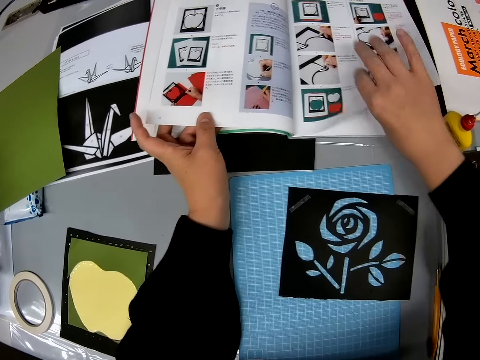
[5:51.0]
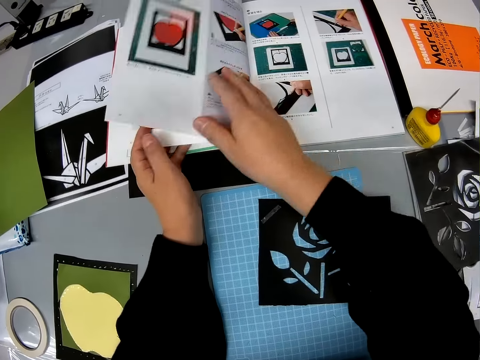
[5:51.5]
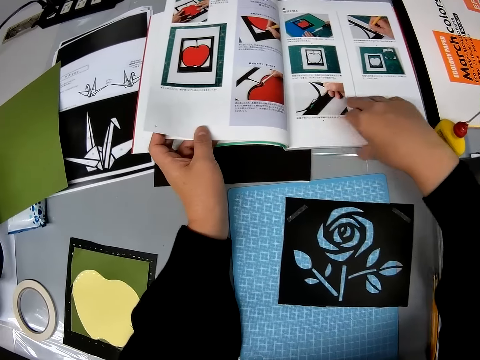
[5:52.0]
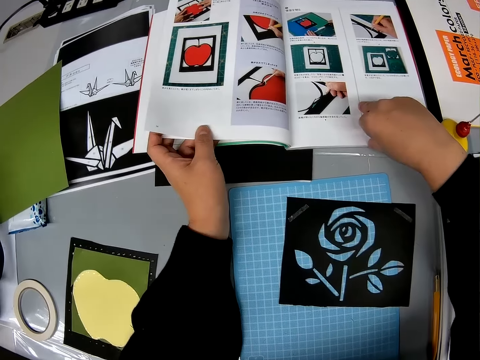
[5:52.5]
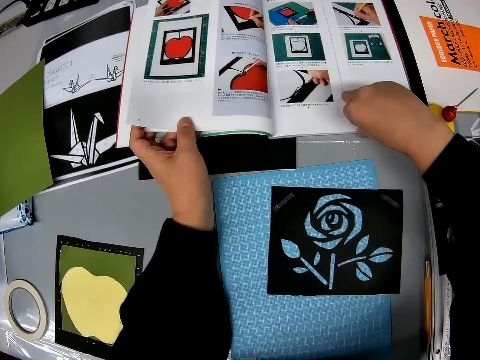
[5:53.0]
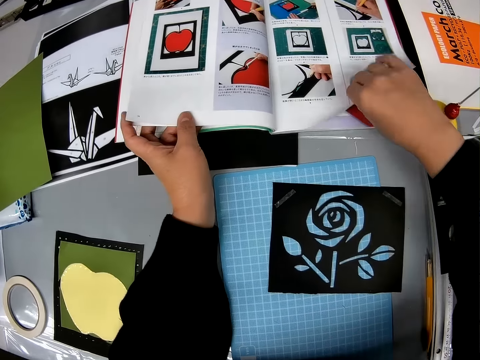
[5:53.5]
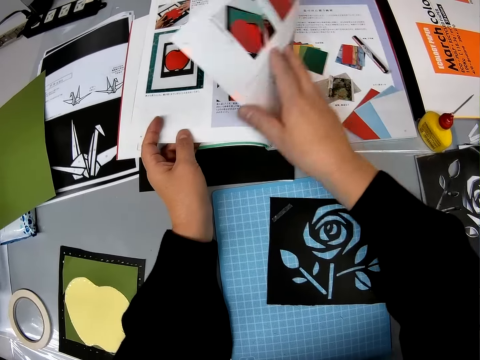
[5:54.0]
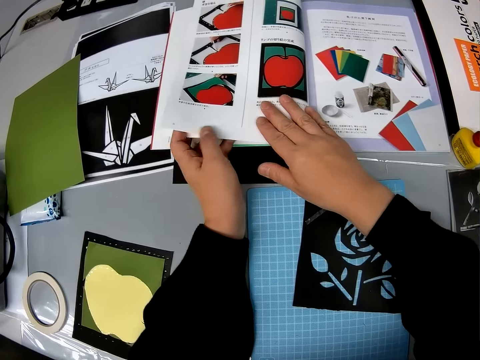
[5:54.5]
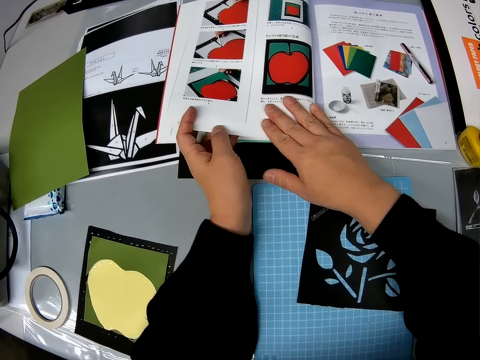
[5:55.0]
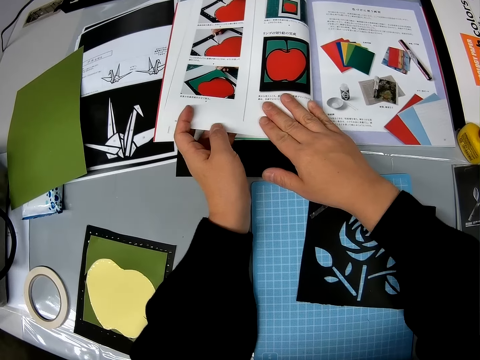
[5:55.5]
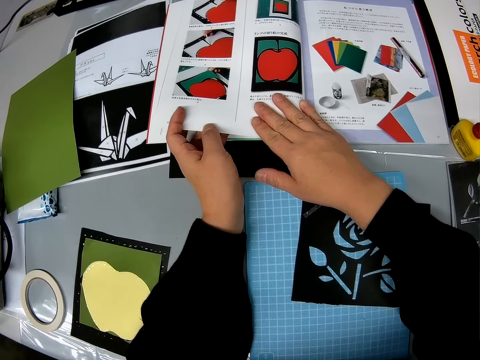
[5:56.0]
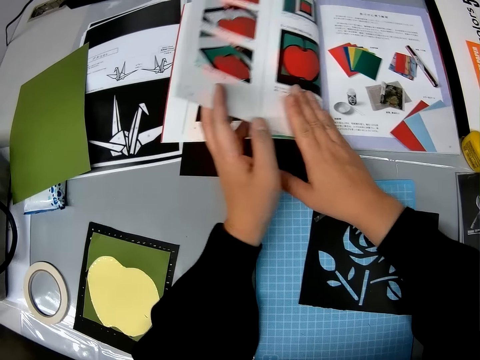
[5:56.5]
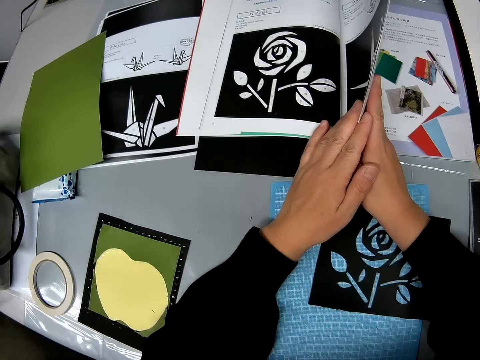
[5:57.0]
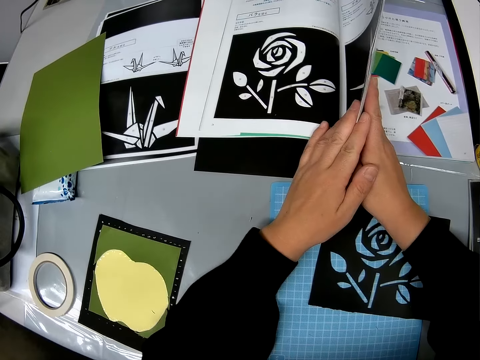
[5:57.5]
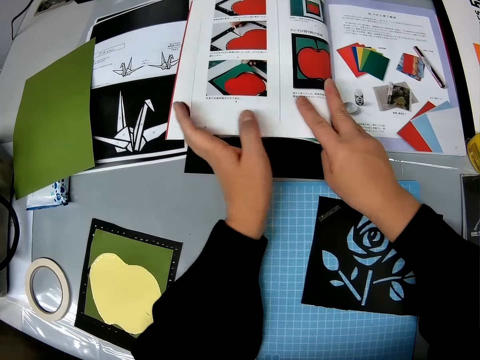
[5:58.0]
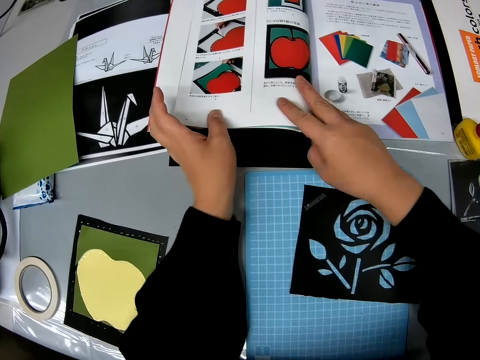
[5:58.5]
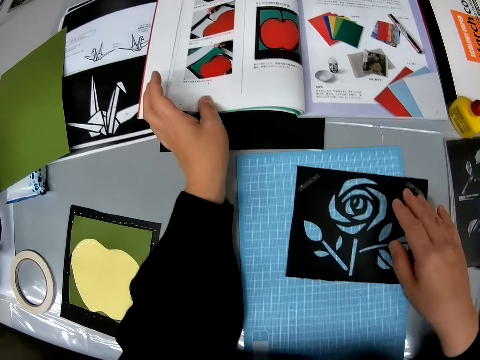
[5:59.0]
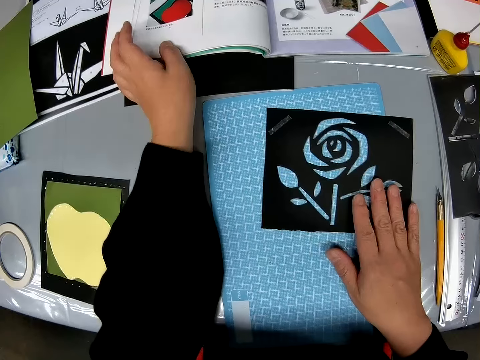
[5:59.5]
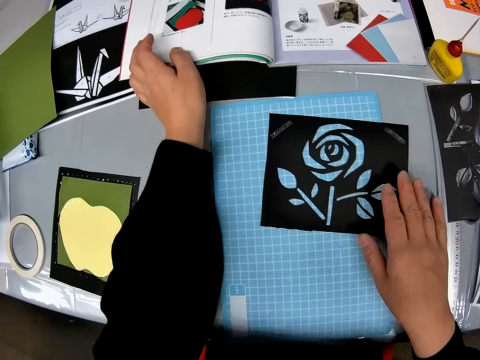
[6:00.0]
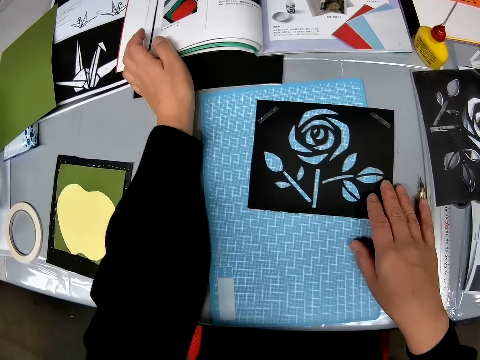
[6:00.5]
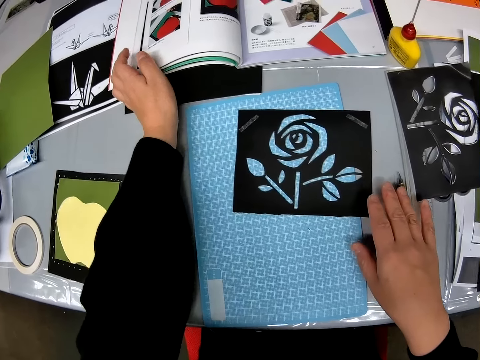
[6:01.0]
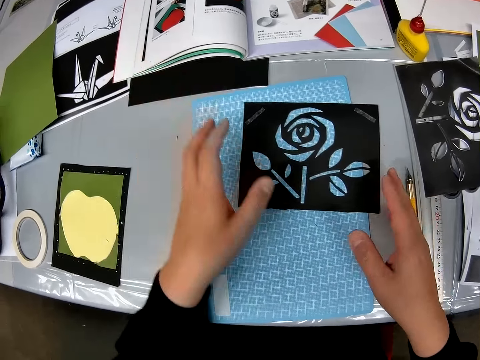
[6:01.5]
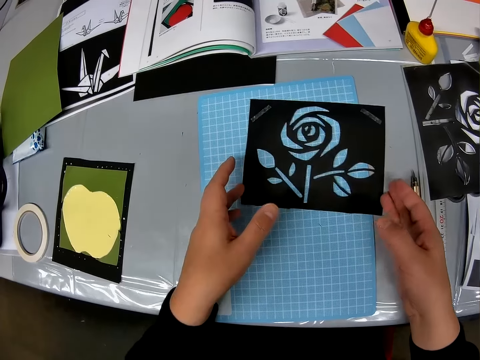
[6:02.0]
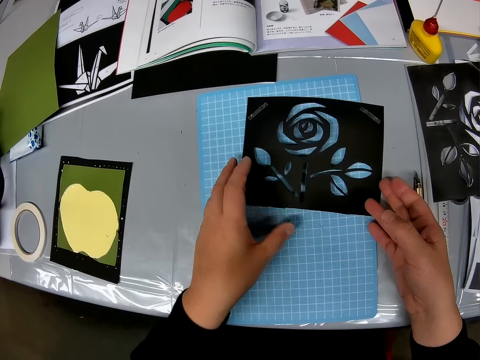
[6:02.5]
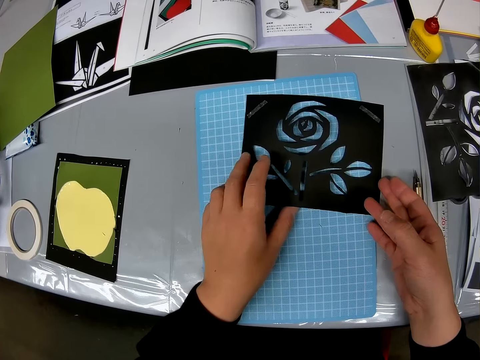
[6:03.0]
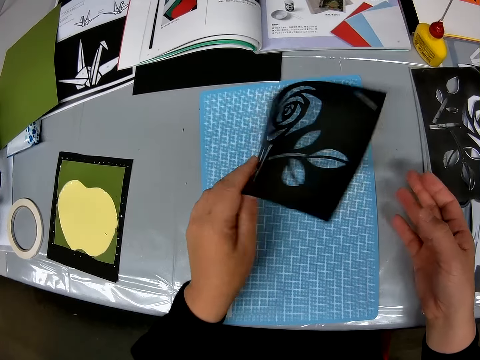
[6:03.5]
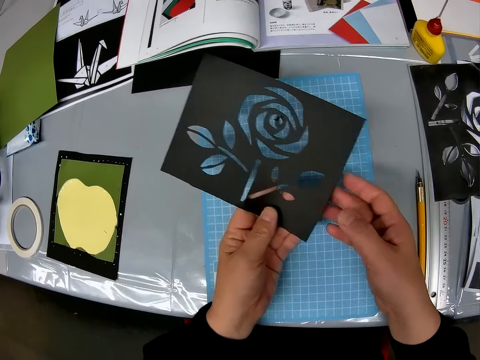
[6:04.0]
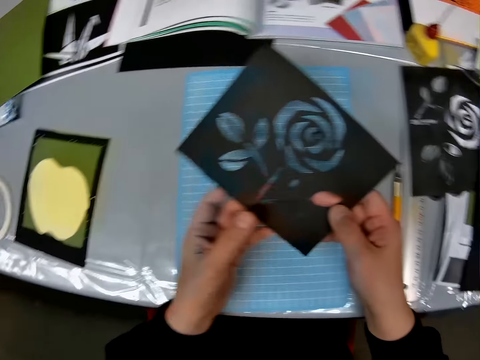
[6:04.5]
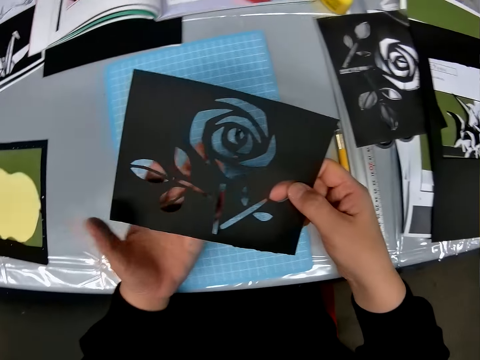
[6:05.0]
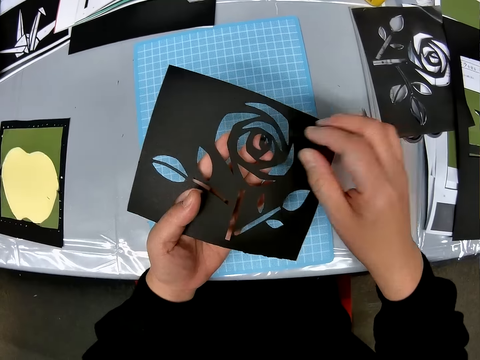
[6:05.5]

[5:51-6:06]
The camera wearer turns pages repeatedly. She holds a portrait. She places her right hand on the carved paper craft on the table. She flips the carved paper craft with her two hands. She picks the portrait and holds up the portrait.

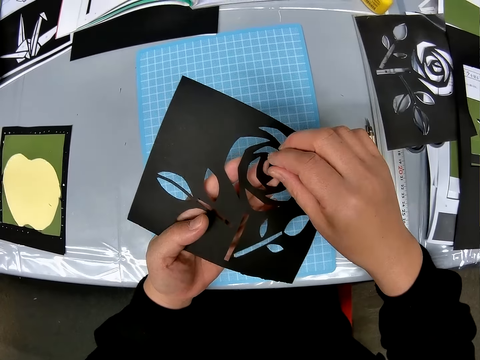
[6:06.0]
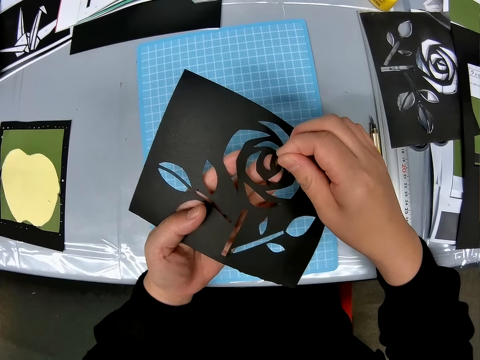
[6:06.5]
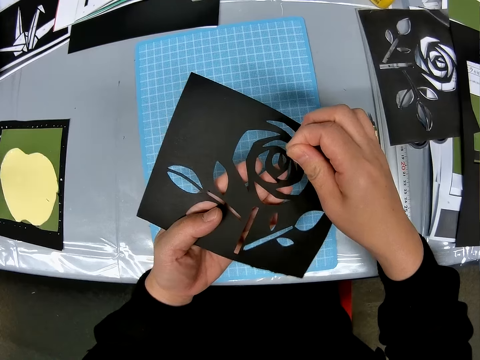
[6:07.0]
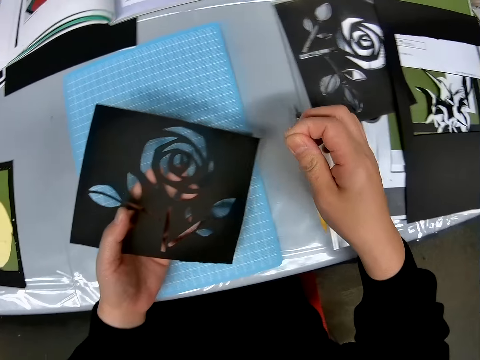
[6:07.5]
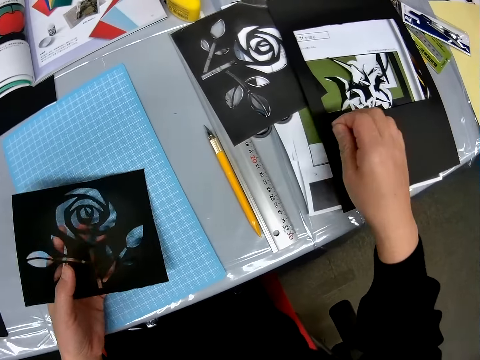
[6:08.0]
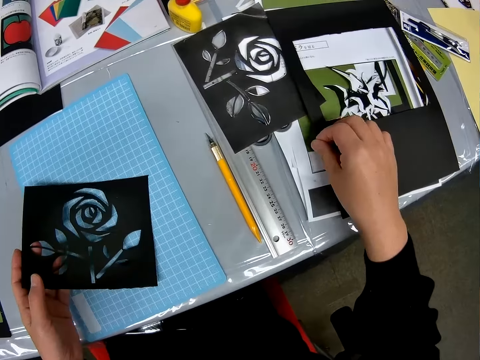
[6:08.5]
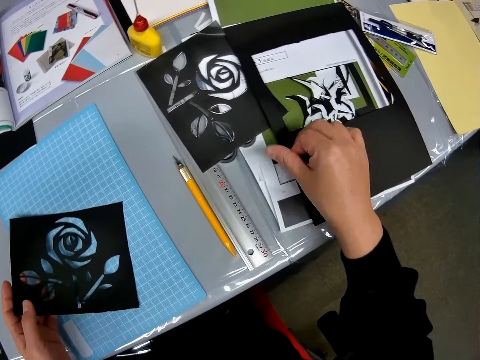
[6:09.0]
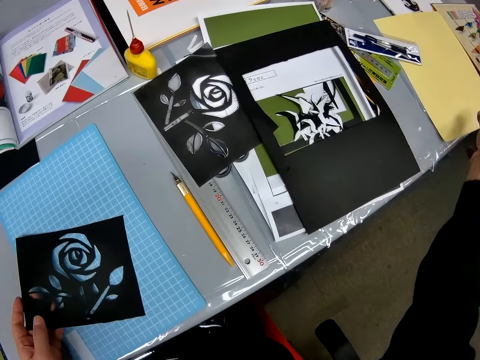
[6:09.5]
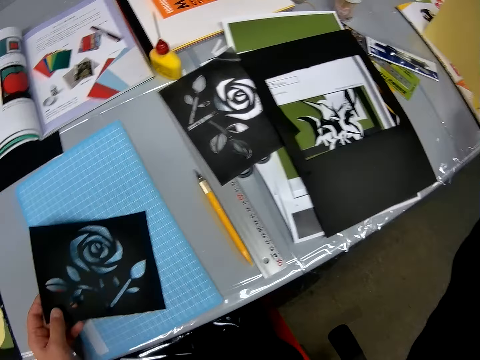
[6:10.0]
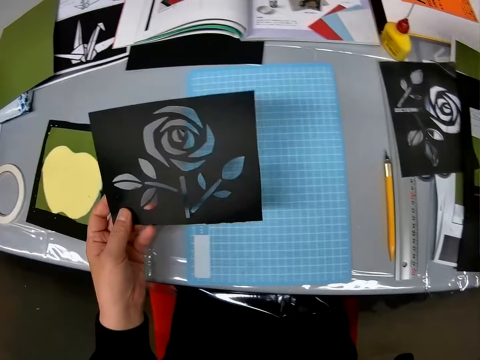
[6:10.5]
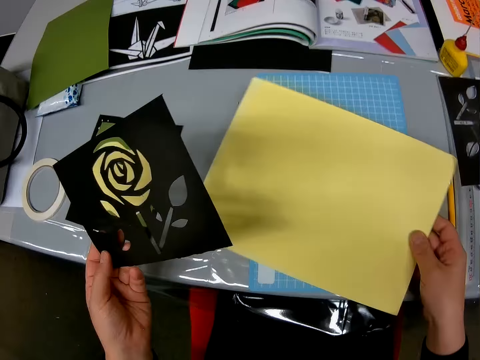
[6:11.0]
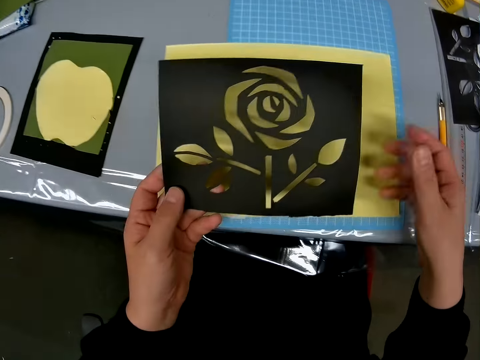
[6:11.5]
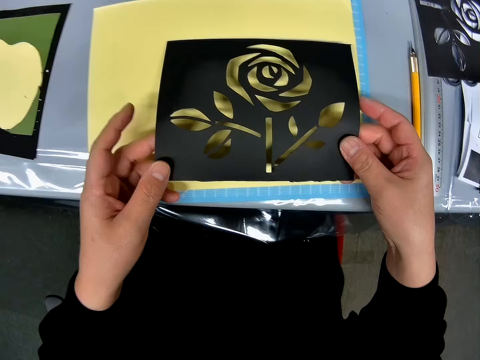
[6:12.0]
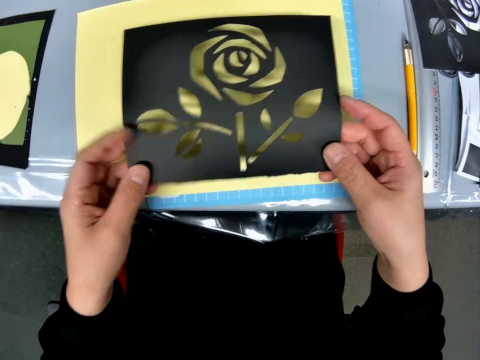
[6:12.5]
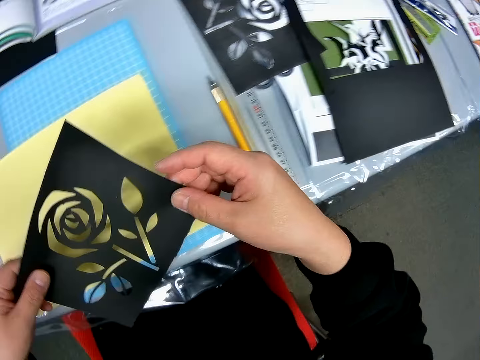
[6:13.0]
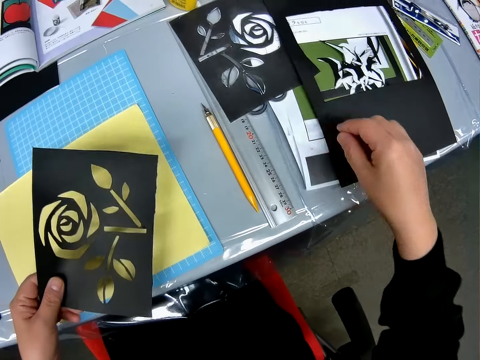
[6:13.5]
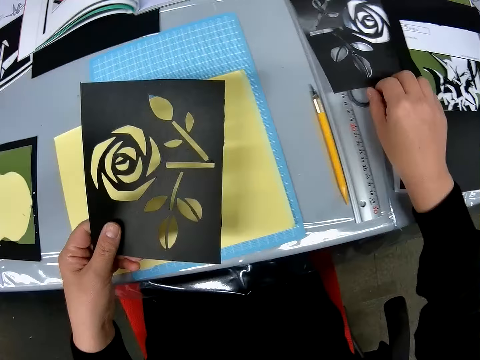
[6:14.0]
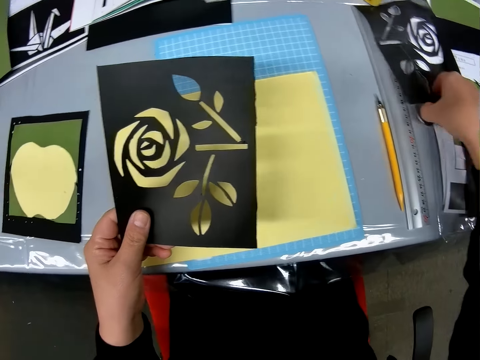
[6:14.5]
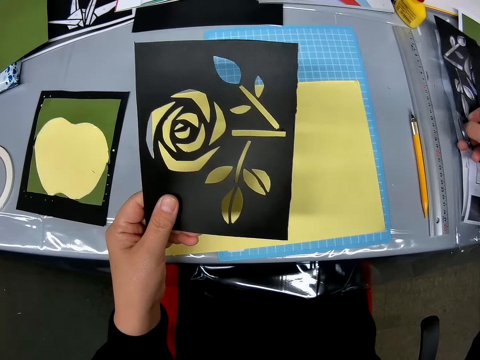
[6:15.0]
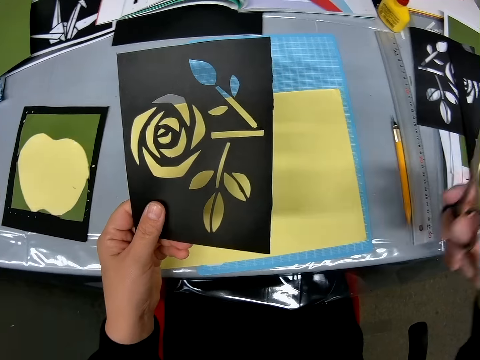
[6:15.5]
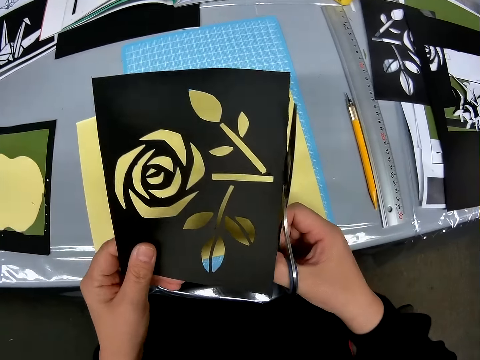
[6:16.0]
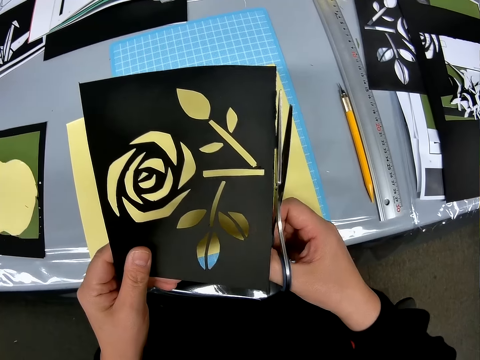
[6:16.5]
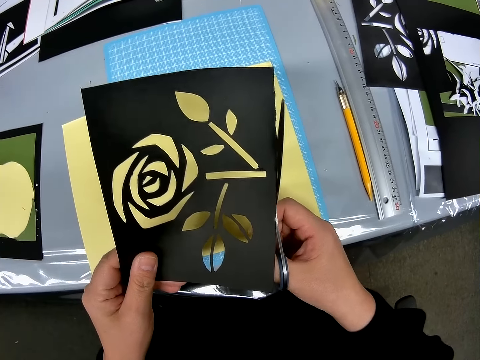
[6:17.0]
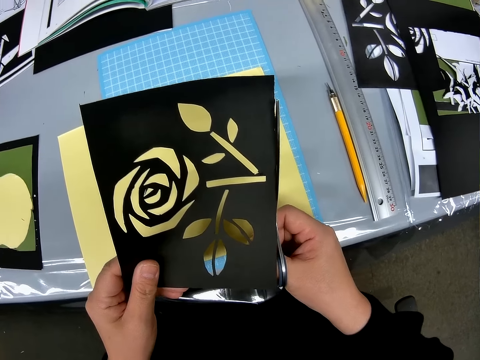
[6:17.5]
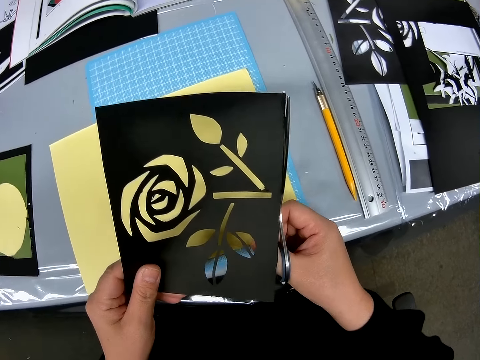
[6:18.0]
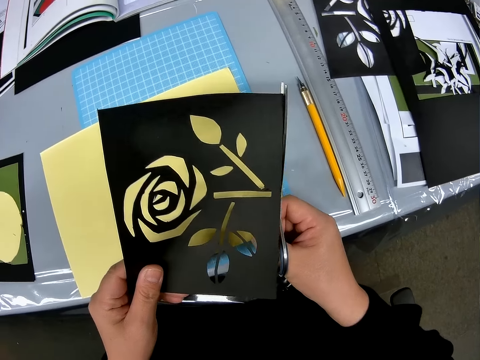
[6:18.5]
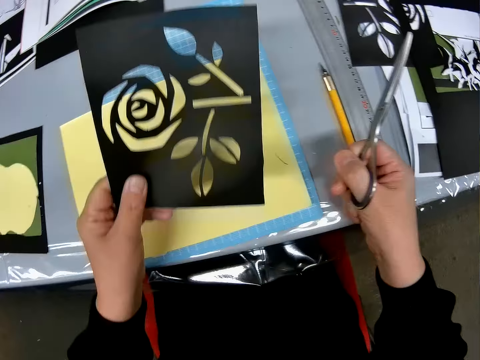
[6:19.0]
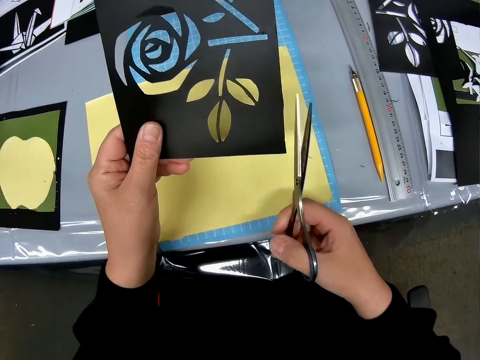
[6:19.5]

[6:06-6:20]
The camera wearer removes dirt from the center of the carved paper craft. She pulls the portrait. She drops the dirt on the right side of the table. She picks up a yellow colored paper from the right end of the table. She drops the colored paper on the table in front of her. She places the portrait on the yellow paper. She checks the carved paper craft in her hands. She picks up a pair of scissors from the table. She cuts the edge of the paper craft in her hands.
